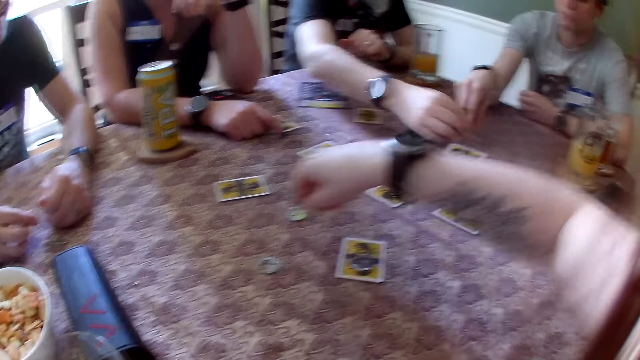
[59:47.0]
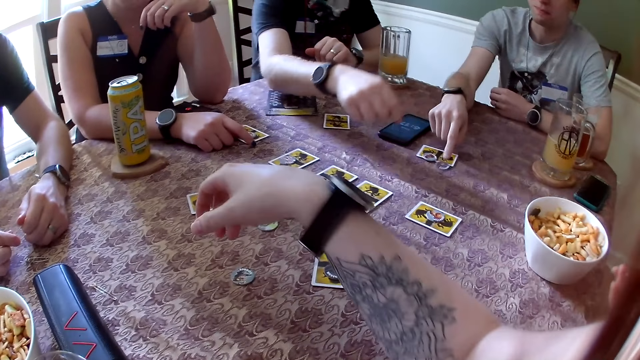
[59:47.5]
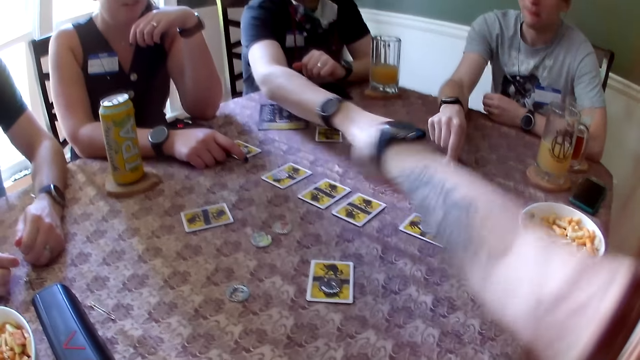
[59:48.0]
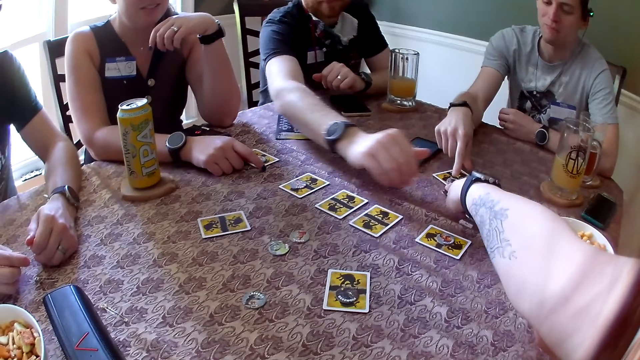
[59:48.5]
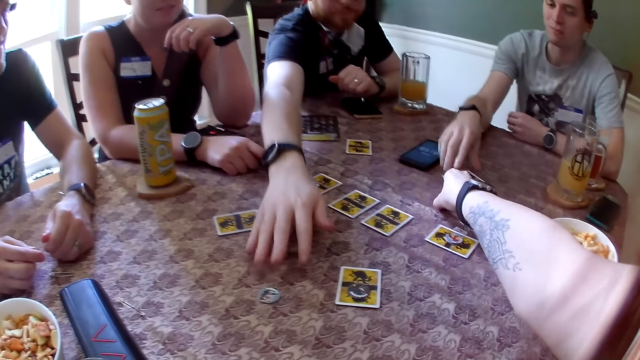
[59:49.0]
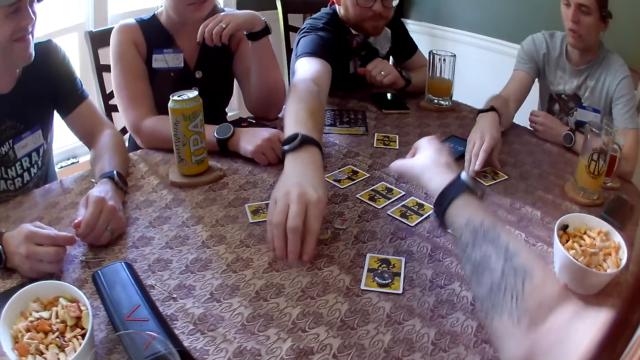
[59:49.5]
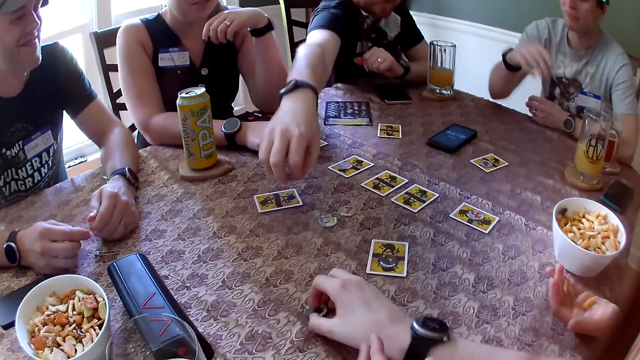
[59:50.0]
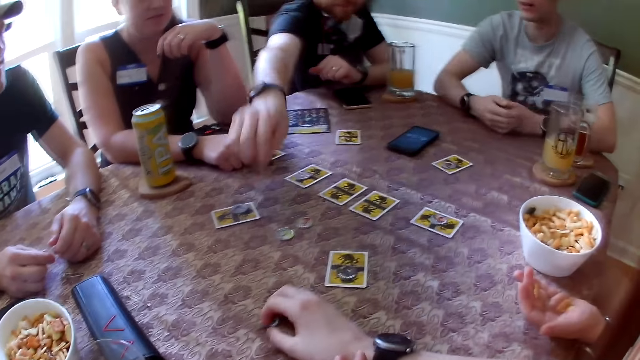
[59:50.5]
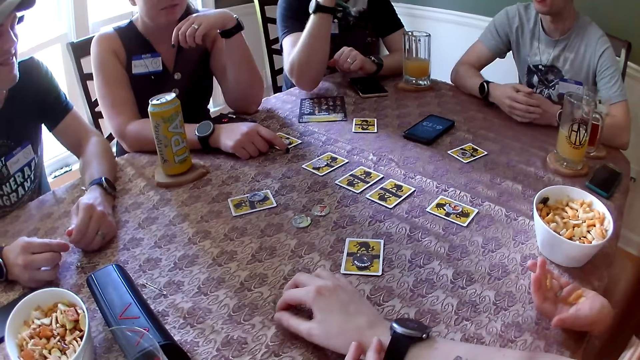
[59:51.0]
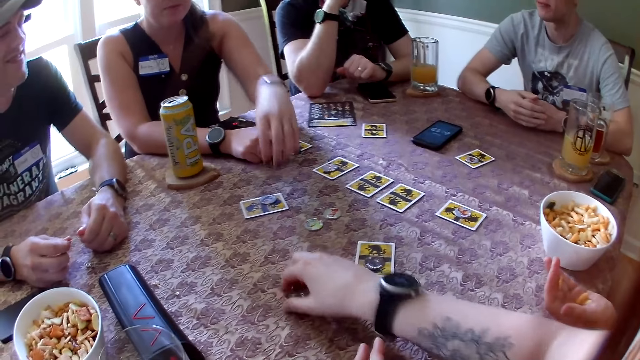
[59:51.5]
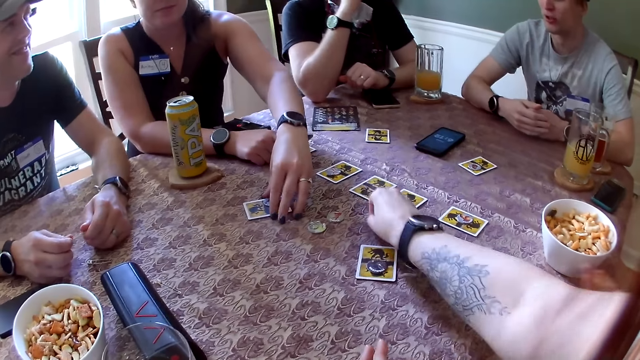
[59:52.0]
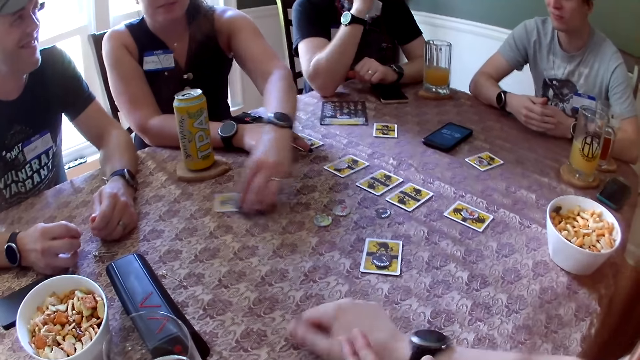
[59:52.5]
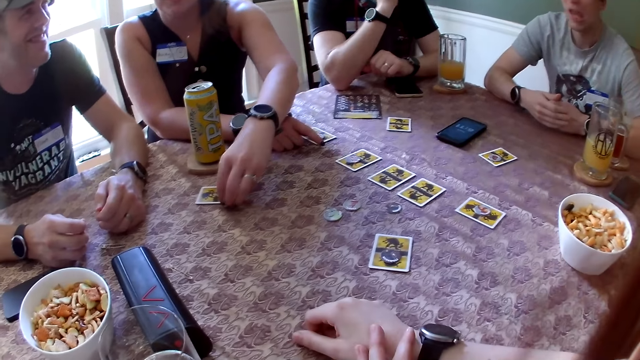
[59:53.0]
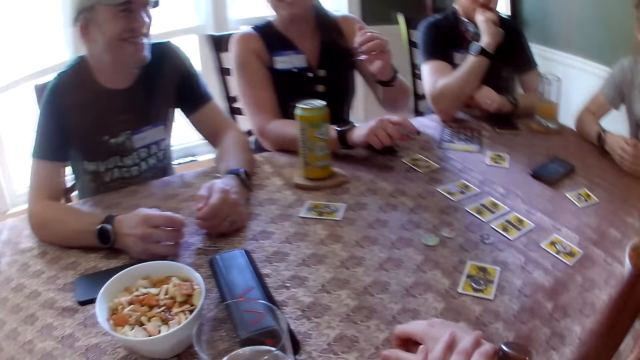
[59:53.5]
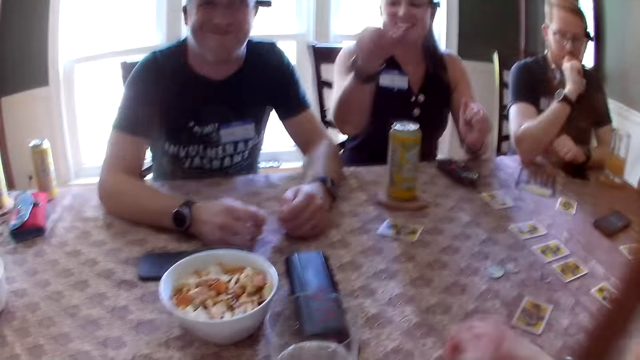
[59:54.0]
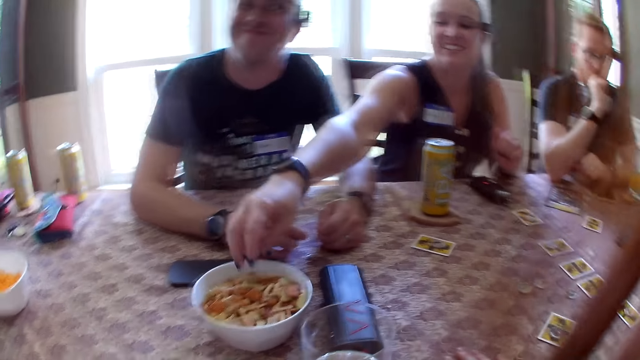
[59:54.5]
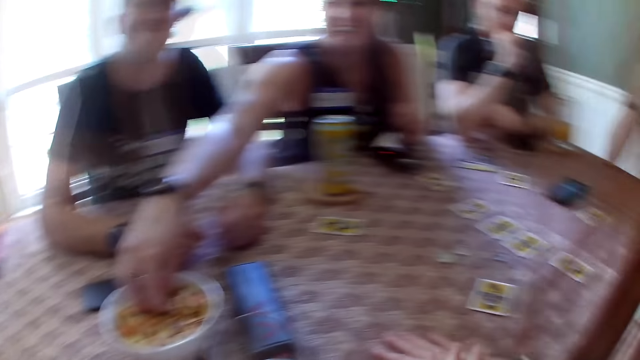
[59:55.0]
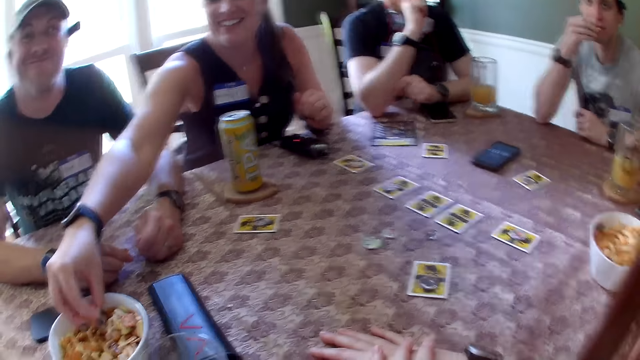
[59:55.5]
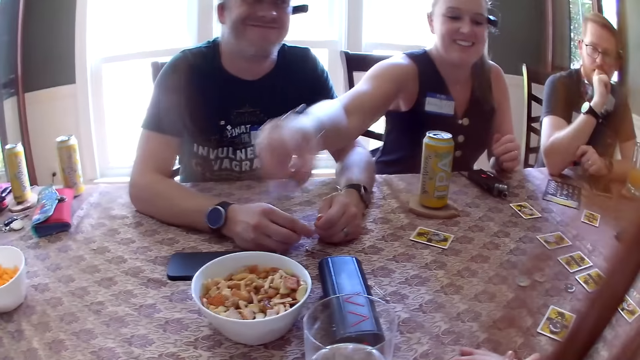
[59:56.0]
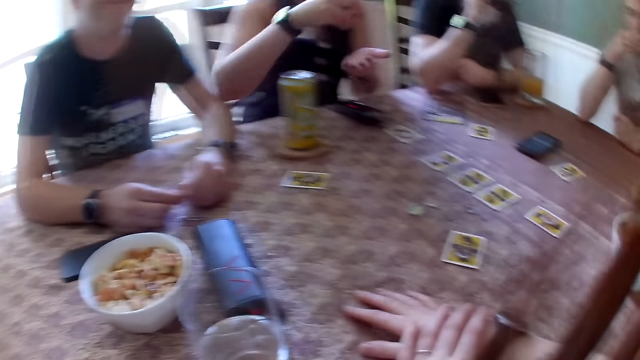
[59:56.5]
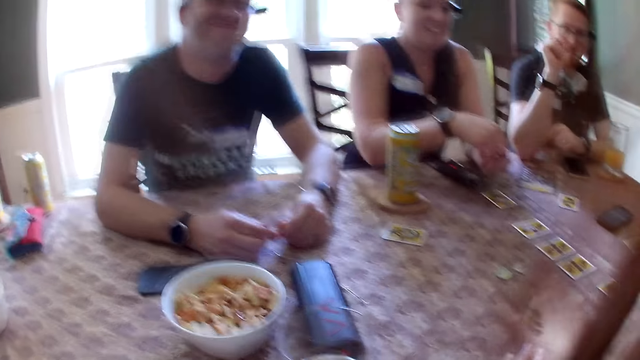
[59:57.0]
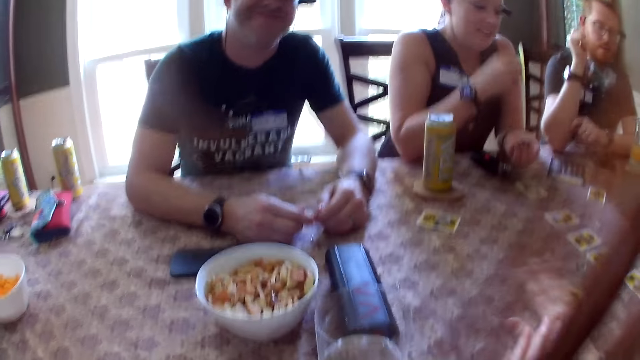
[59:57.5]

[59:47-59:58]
The camera wearer picks up a coin on the table. A man drops the token from the table with his right hand. Another man pushes the game token on the table with his right hand. The camera wearer picks up the game token from the card with her right hand. The first man picks up a token from the table with his right hand. The other man touches the card on the table with his right hand. The first man picks up a coin on the table. The camera wearer drops the game token on the table with her right hand. The other man interacts with the camera wearer and the group of people. The first man drops the game token on the card with his right hand. The other man converses with the camera wearer. The camera wearer pushes the game token on the table with her right hand. A woman pushes the card on the table with her left hand. The camera wearer drops the game token on a card with her right hand. The woman moves a coin on the table. The camera wearer picks up a coin on the table. The woman picks up the game token on the card with her left hand. The camera wearer talks to a third man. The woman picks up nuts from the bowl of nuts with her right hand. The camera wearer converses with the woman.

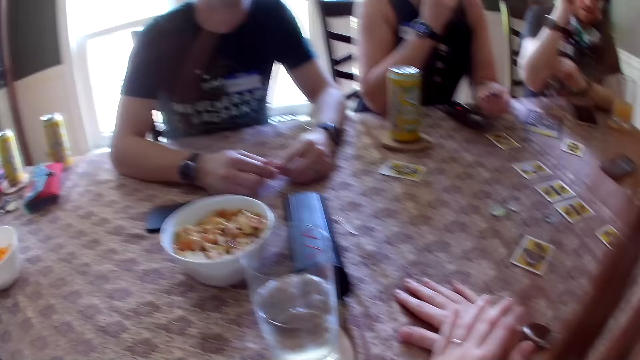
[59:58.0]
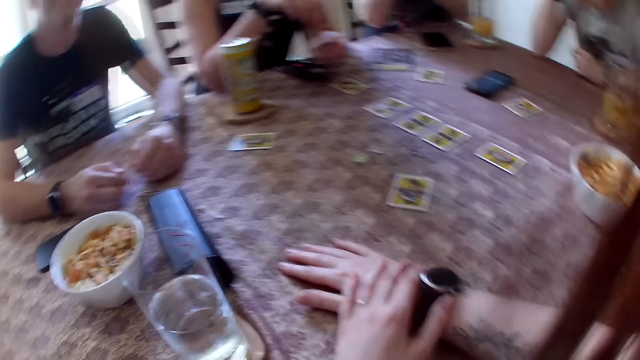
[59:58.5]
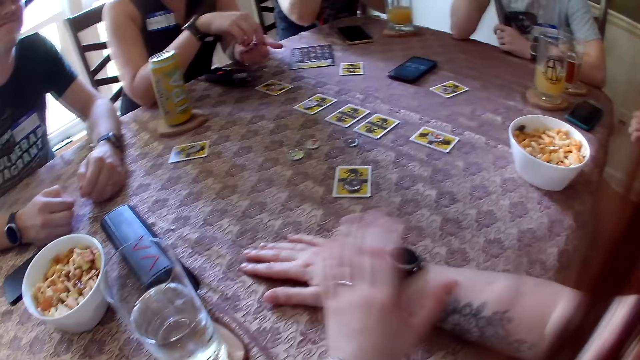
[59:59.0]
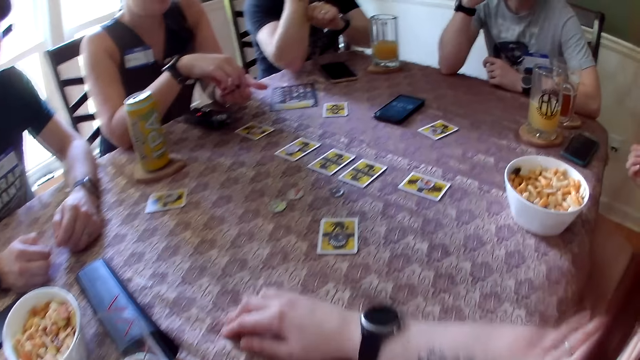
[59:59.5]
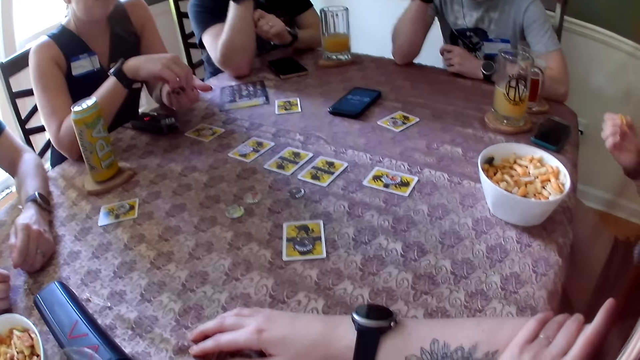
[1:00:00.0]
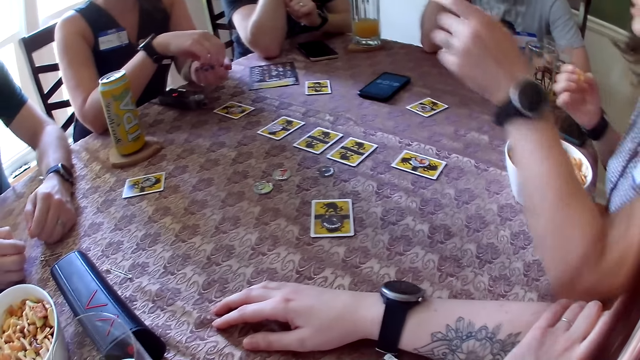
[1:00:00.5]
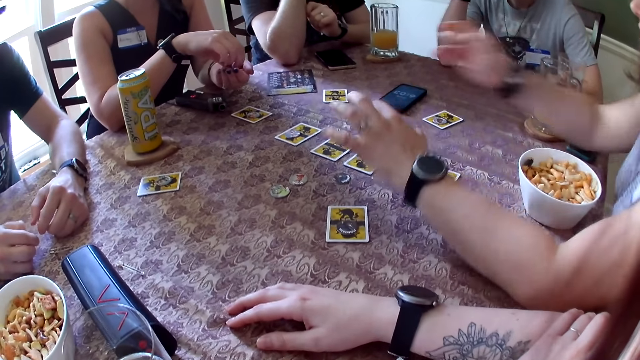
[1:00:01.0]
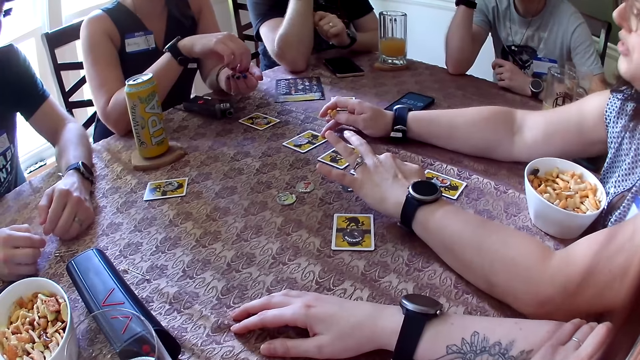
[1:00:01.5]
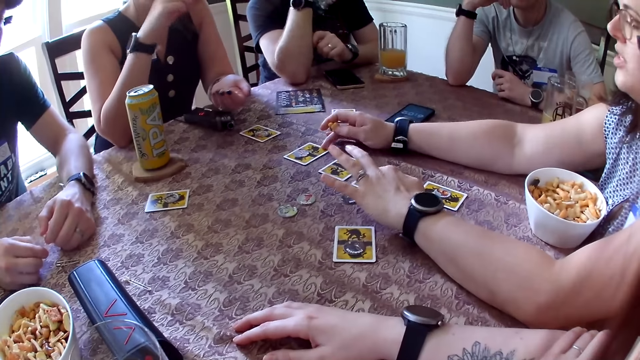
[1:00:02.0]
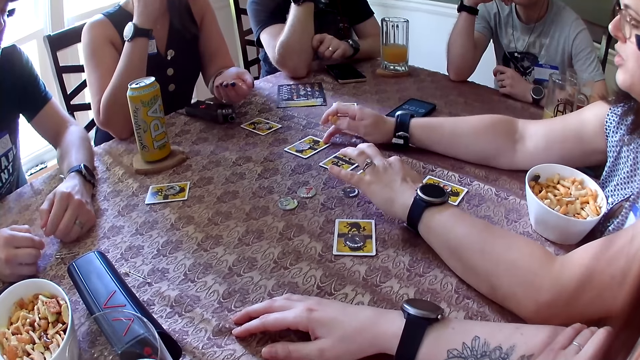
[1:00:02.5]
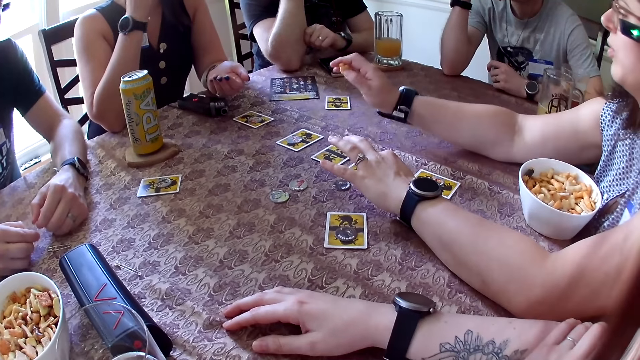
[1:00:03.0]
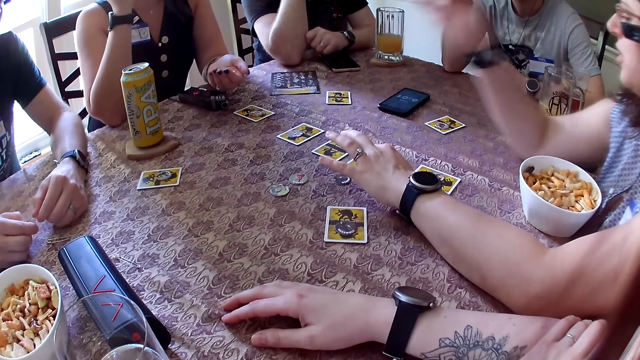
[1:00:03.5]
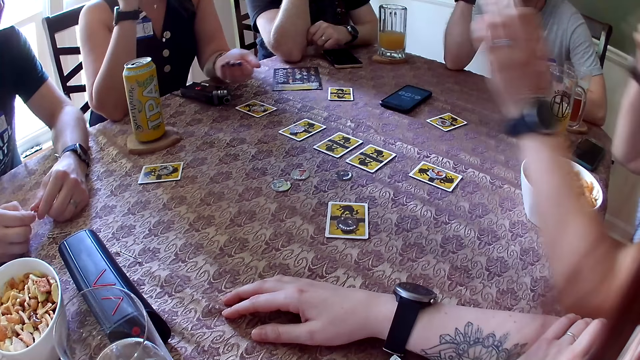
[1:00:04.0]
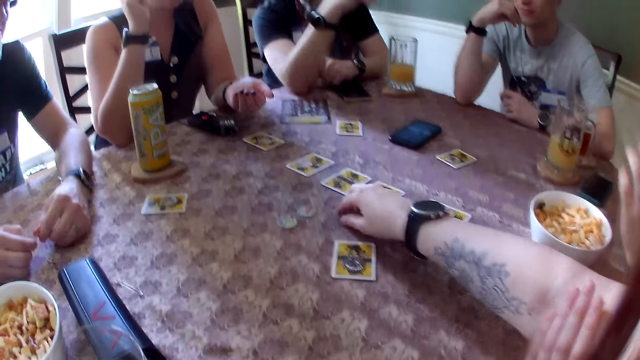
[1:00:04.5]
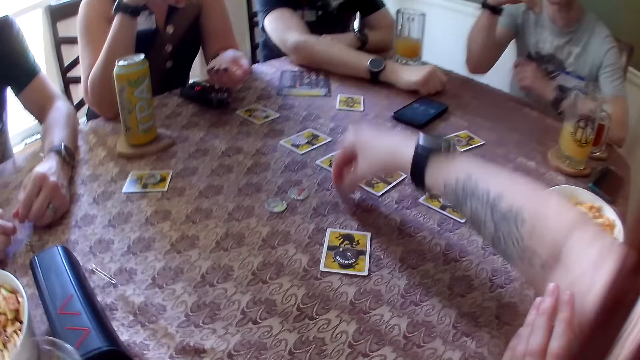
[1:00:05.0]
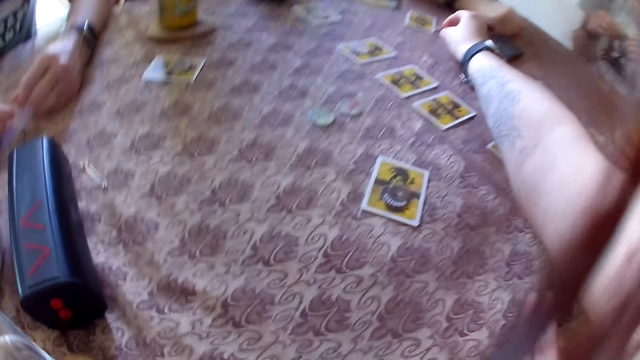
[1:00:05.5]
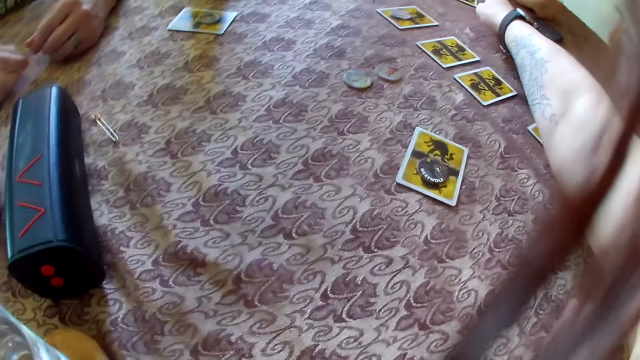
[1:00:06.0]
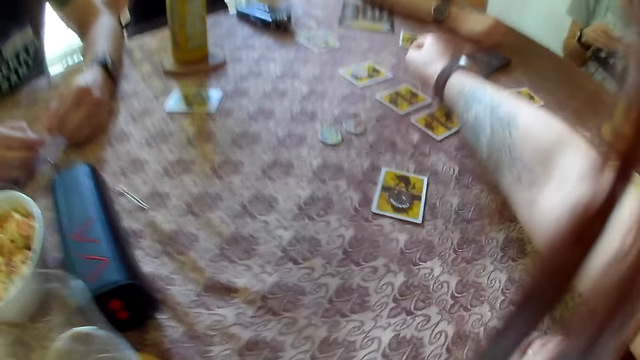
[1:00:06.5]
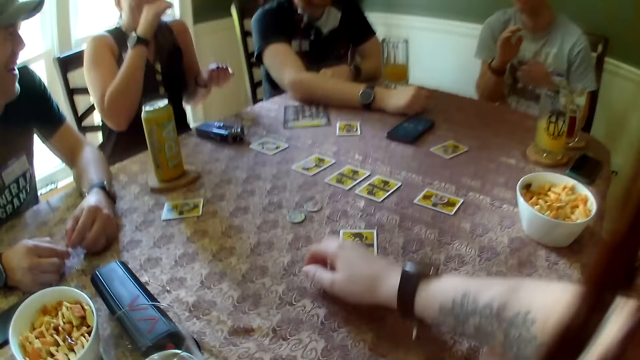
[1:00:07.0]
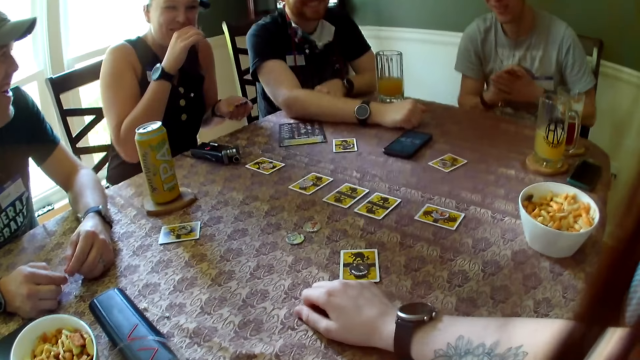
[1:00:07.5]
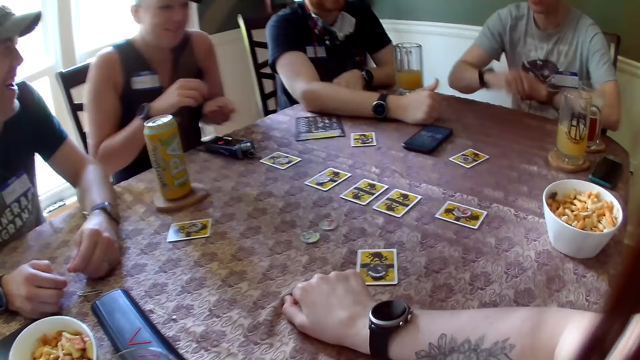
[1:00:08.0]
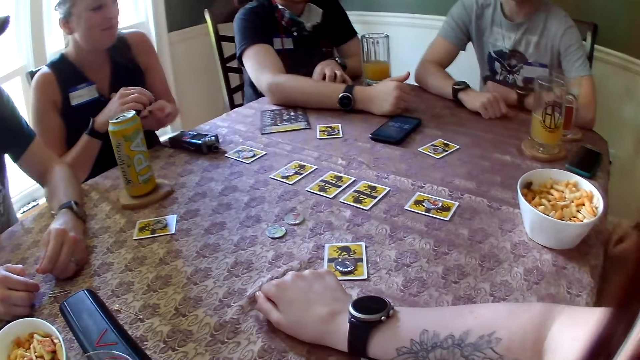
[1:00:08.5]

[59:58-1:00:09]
A woman interacts with the camera wearer and the group of people. The woman converses with the camera wearer. She puts both hands on the table. She taps on the card on the table with her right hand. She taps on the card on the table with her right hand again. The camera wearer picks up a game token from the card with her right hand. She drops the game token on the card with her right hand. A man puts his right hand on the table. A person eats fries.
